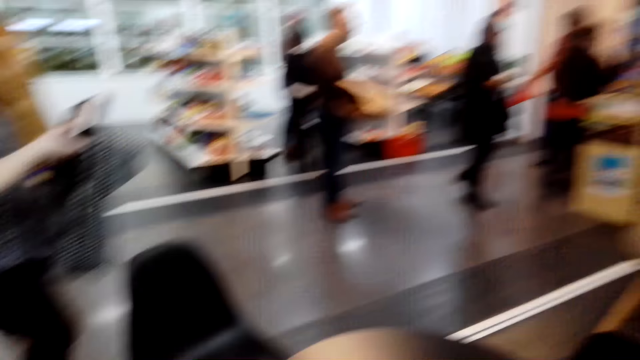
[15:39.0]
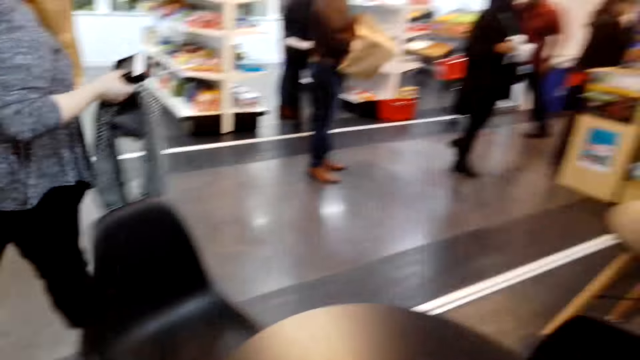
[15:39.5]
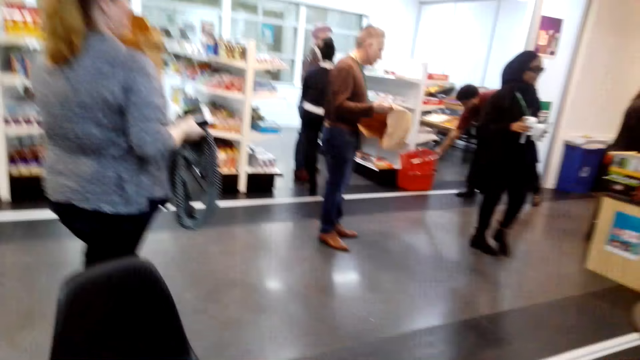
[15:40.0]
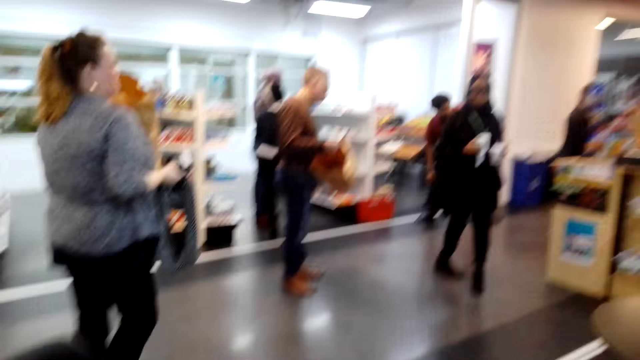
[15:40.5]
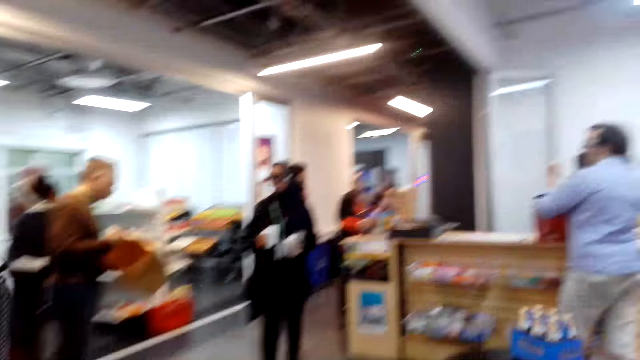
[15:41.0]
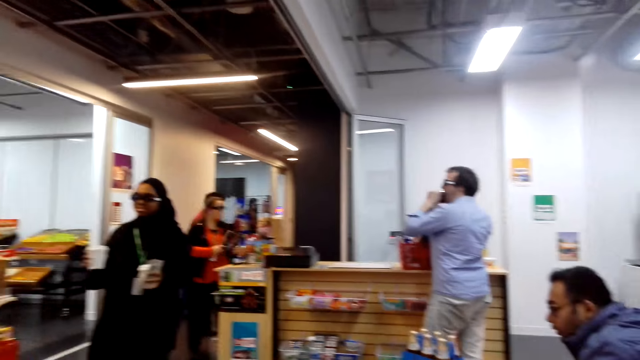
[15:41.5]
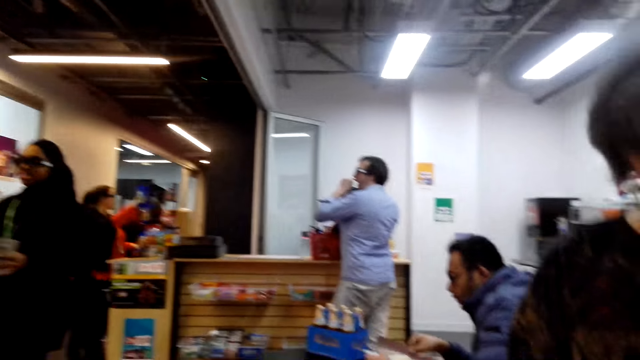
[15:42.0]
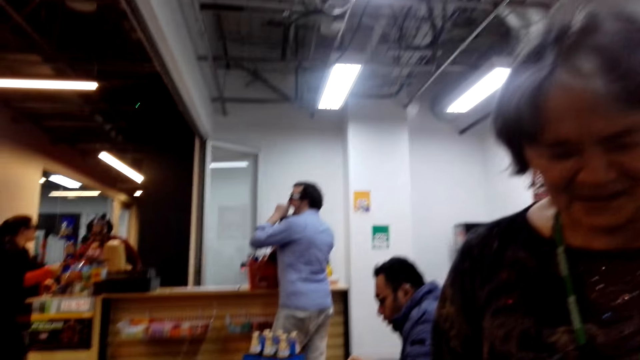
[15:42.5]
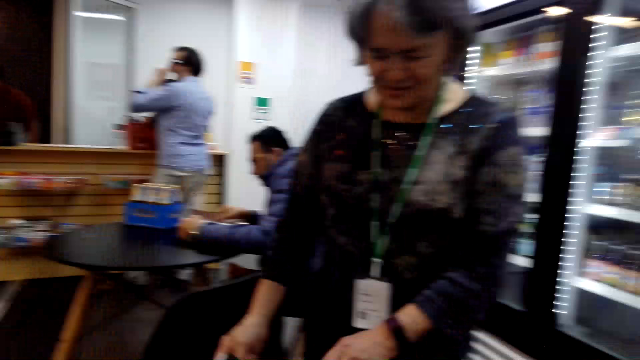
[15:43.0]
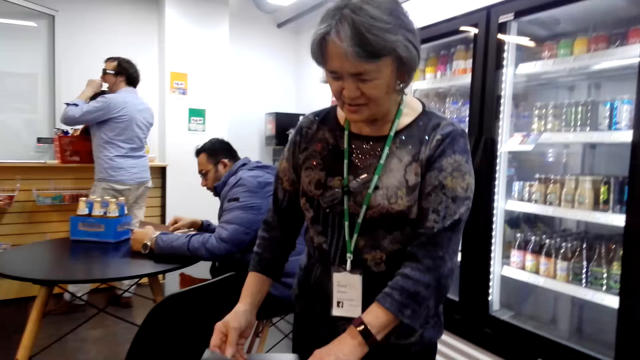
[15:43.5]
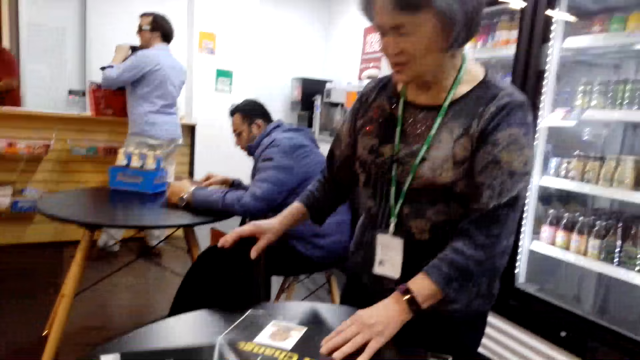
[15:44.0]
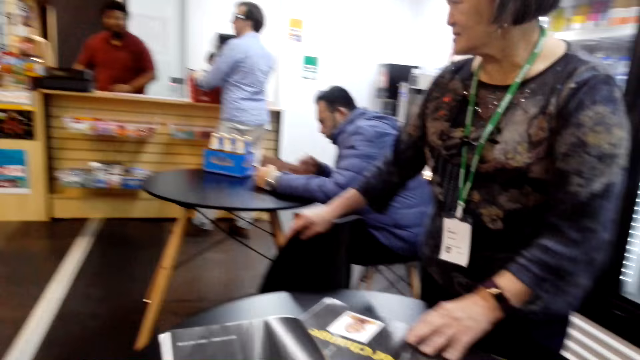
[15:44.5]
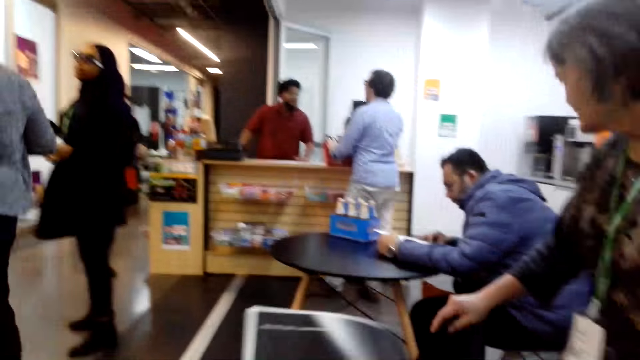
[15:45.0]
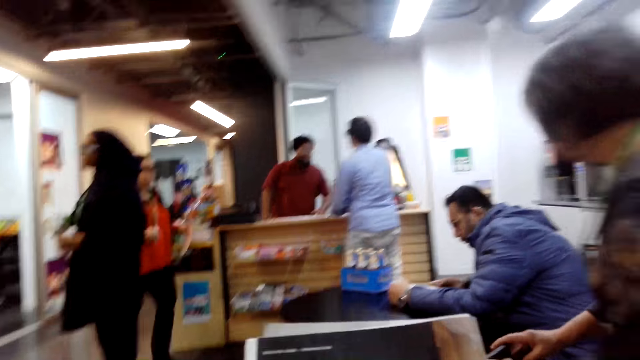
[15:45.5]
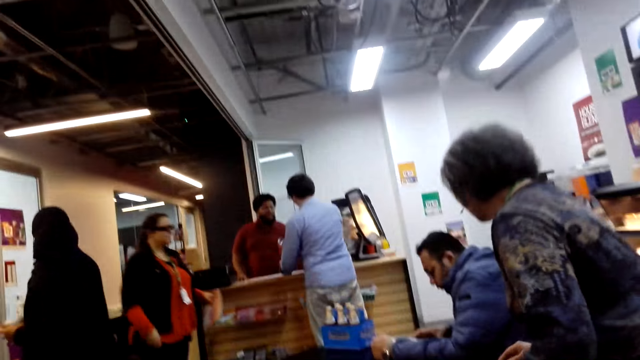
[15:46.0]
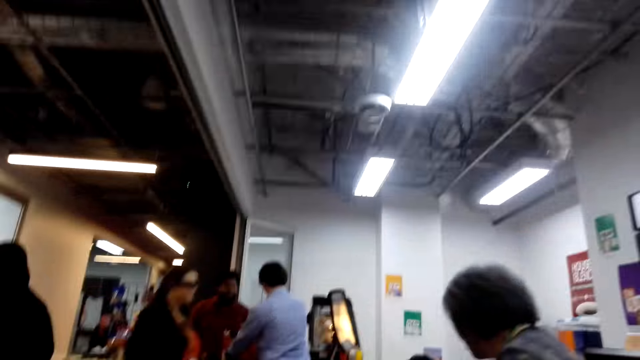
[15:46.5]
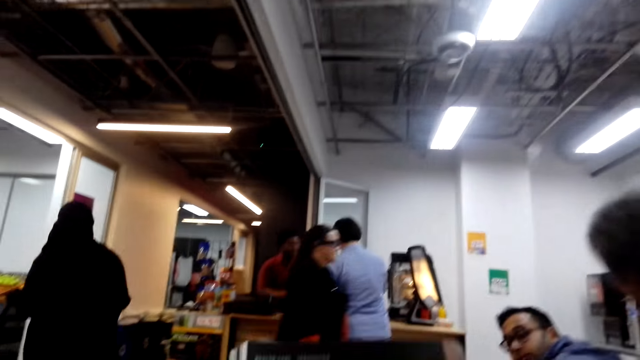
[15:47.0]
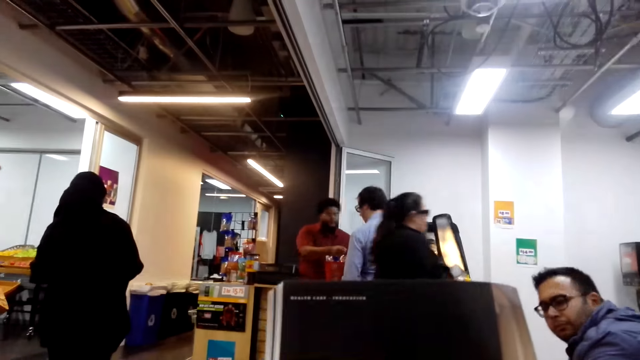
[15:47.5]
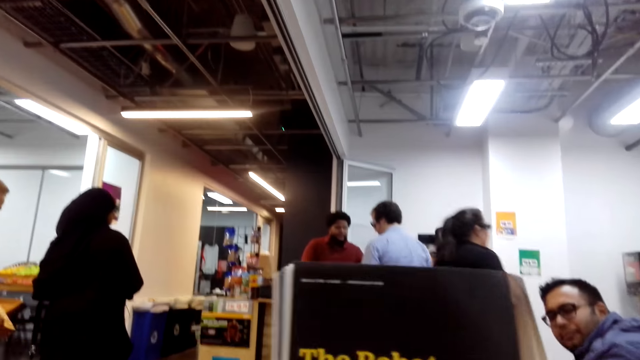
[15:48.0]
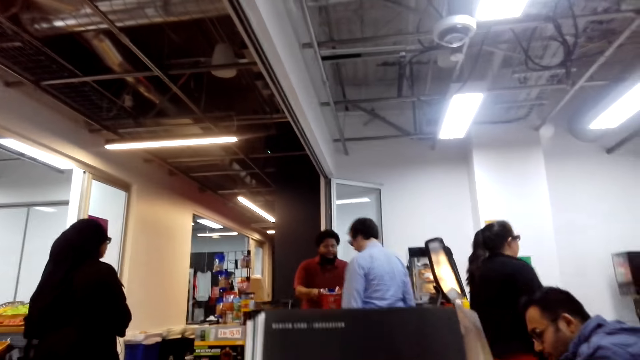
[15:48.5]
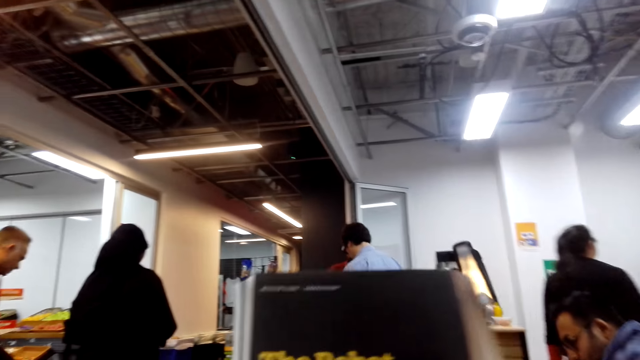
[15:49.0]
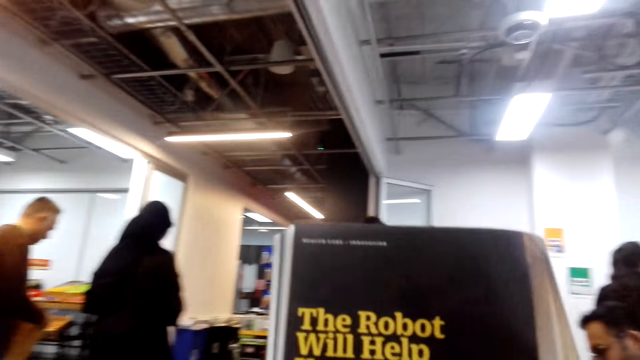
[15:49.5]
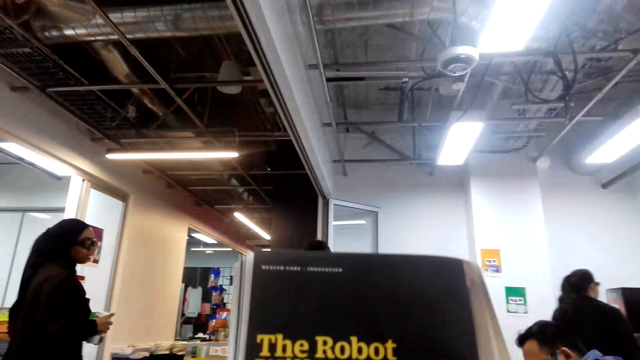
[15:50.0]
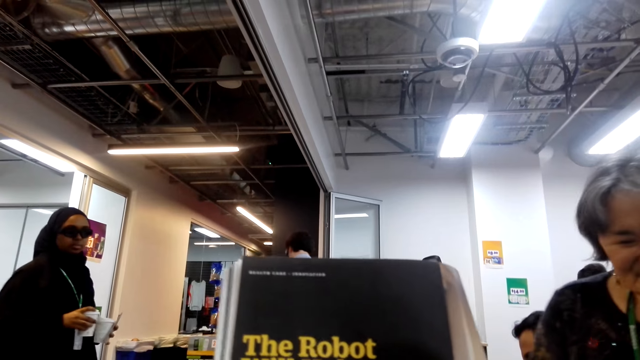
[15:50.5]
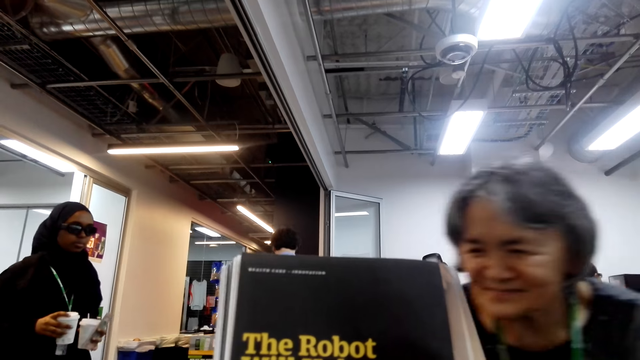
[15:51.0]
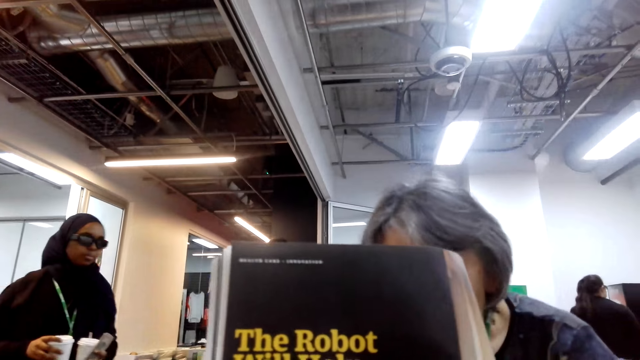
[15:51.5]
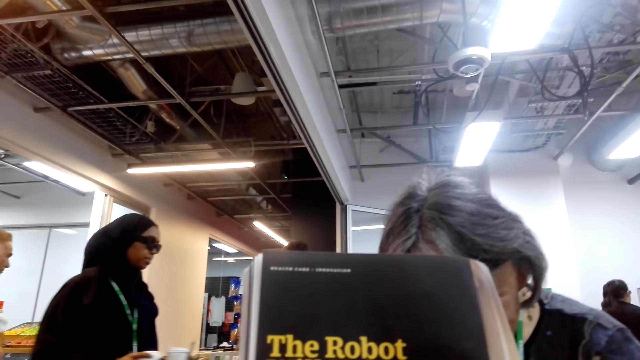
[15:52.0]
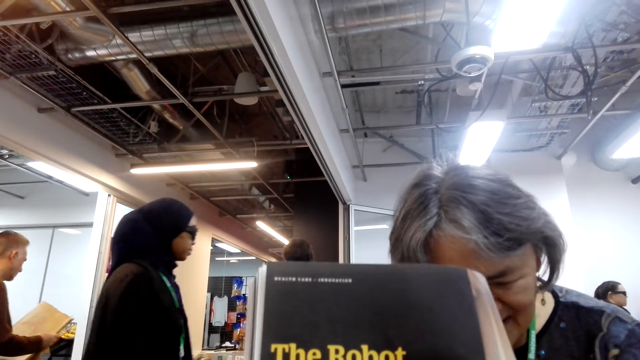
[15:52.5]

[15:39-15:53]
A woman moves around. Another woman stands up. The camera wearer looks around.

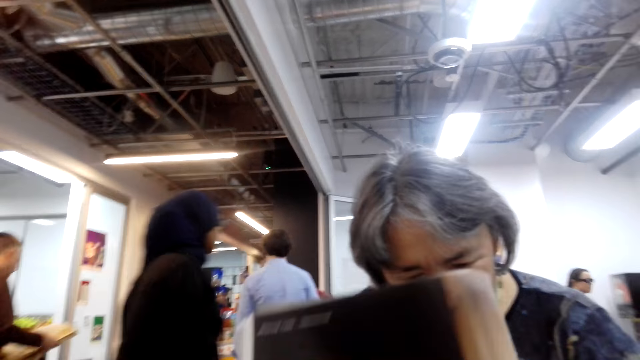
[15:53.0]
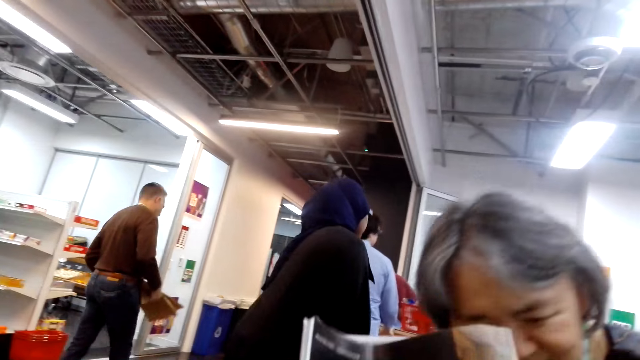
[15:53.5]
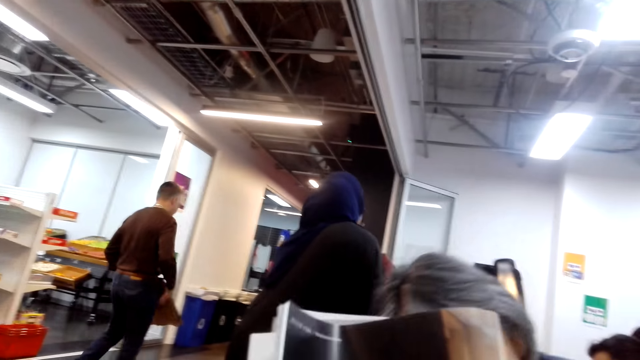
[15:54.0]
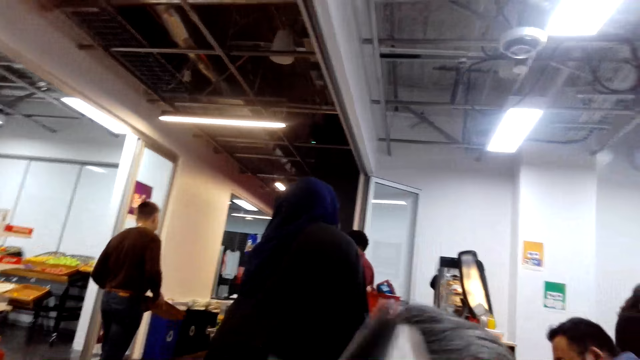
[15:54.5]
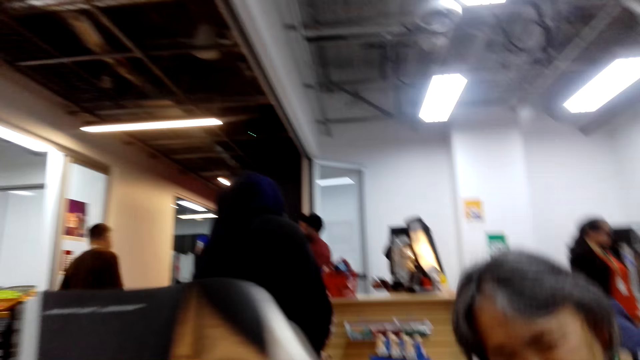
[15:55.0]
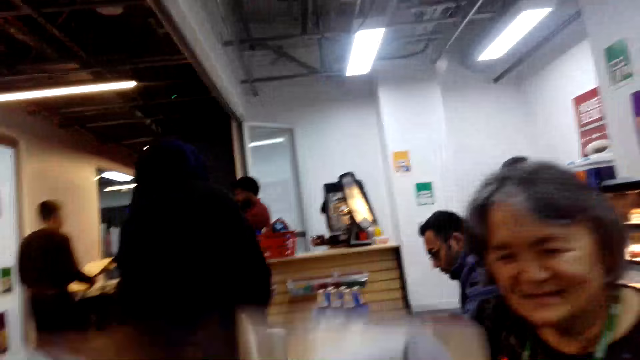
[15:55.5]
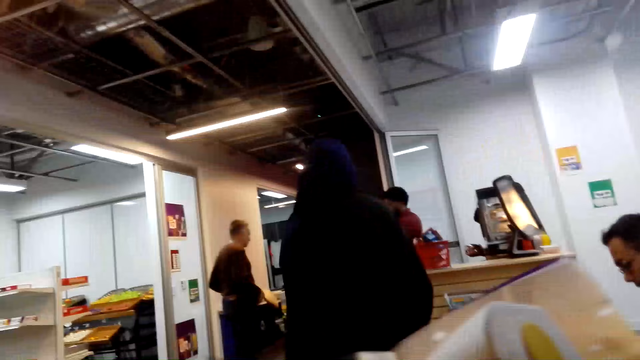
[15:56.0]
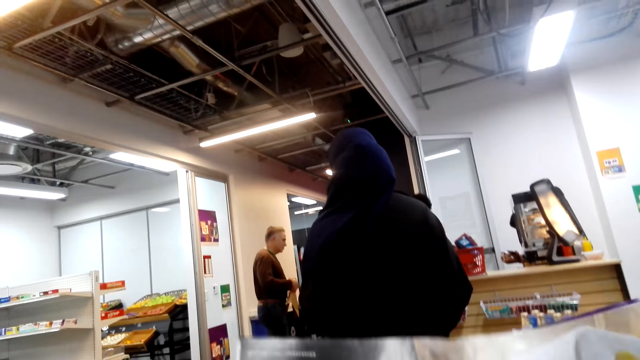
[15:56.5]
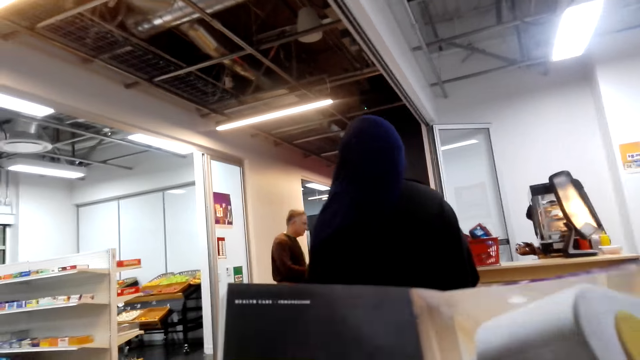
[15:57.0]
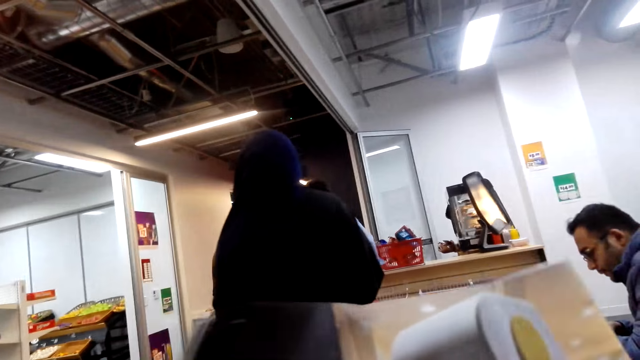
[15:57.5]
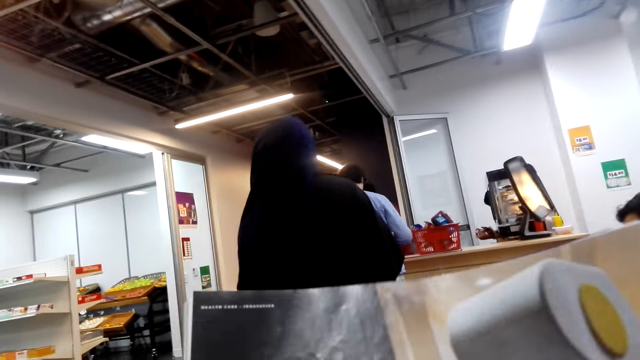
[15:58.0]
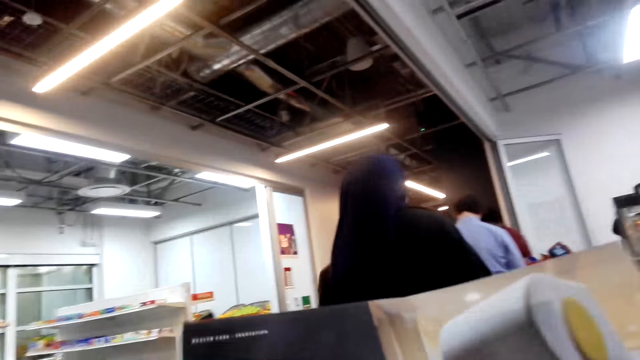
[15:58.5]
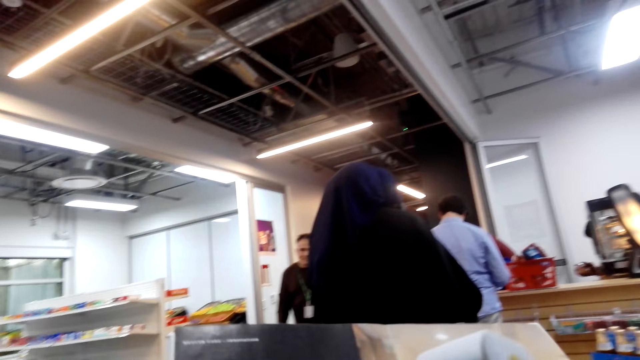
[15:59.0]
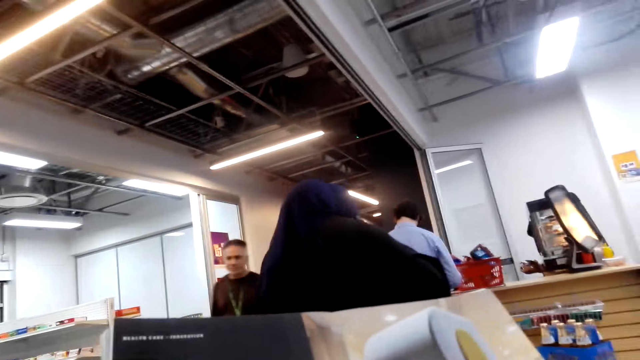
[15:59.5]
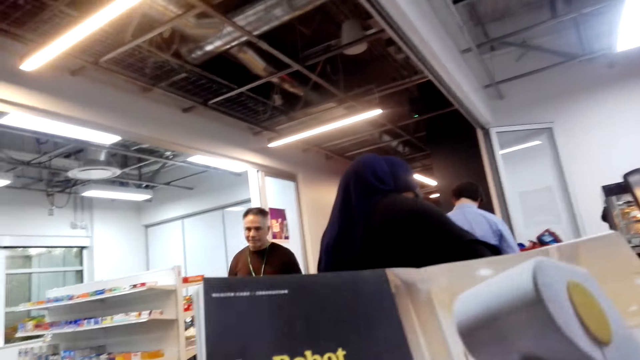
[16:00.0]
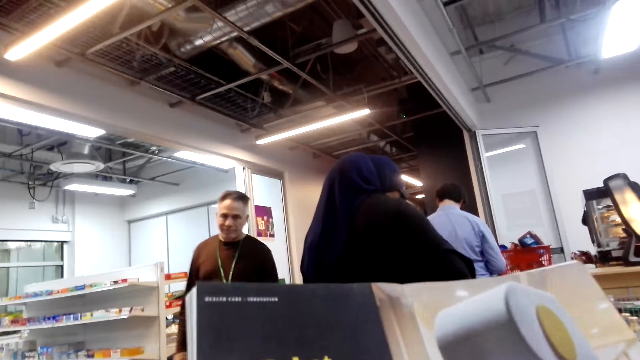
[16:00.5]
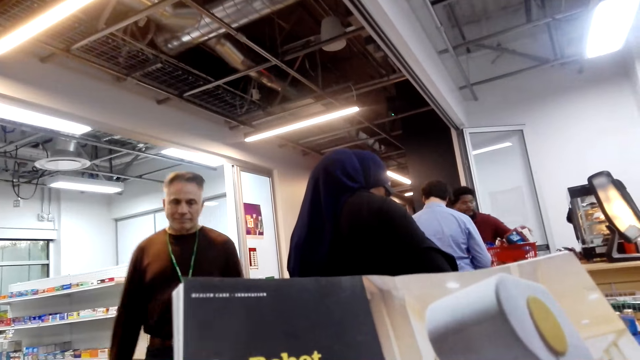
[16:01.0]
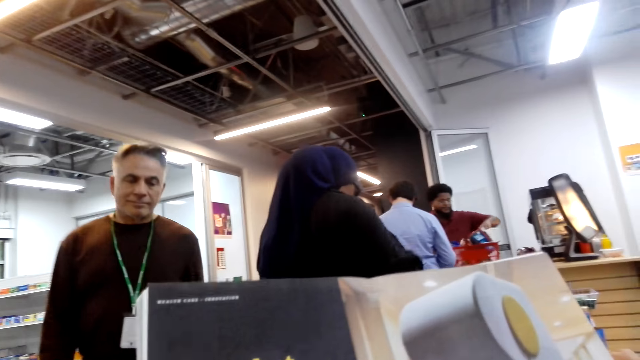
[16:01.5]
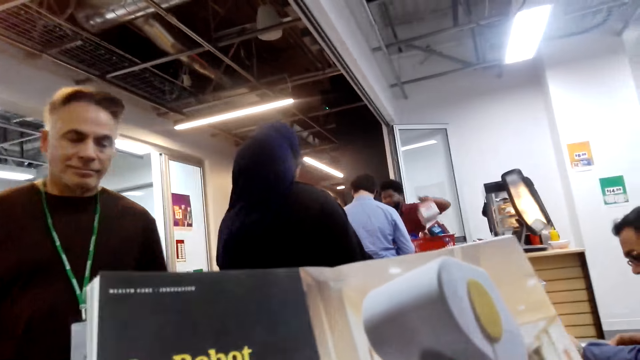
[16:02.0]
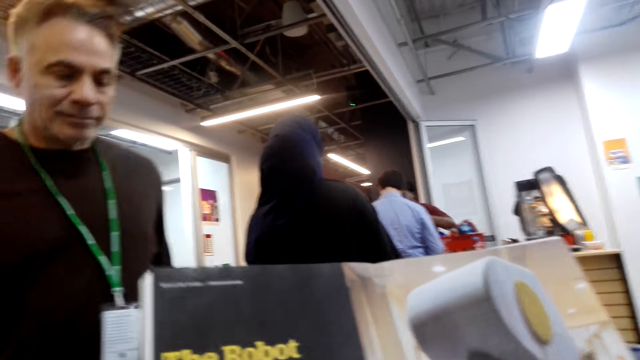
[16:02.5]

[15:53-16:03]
A woman sits down. The camera wearer opens the book pages. They read the book. A man moves around.
